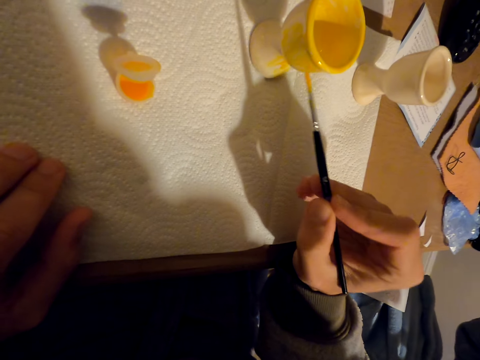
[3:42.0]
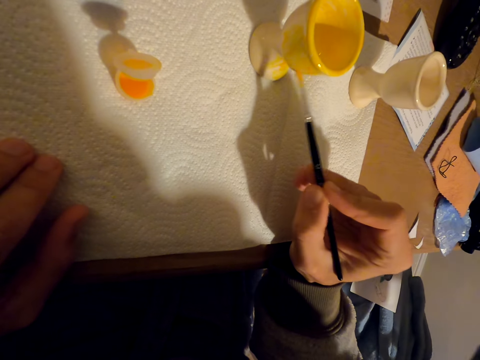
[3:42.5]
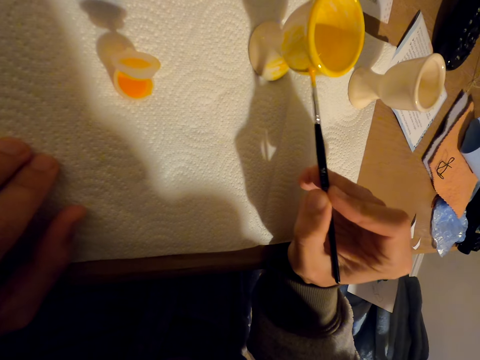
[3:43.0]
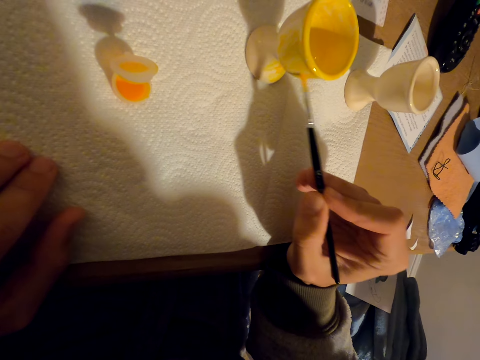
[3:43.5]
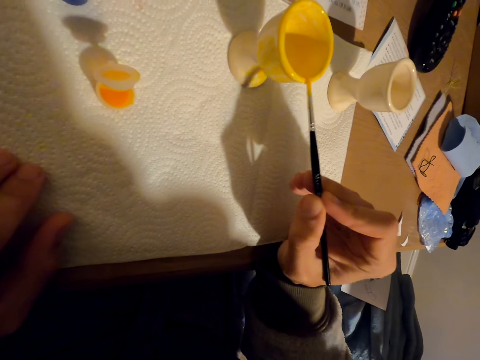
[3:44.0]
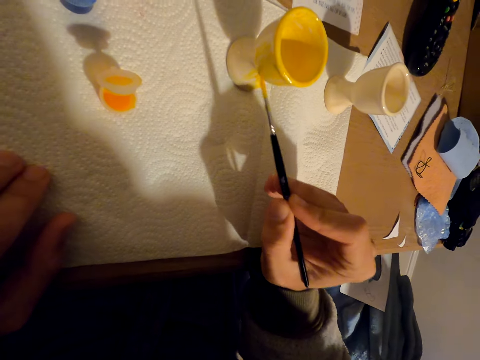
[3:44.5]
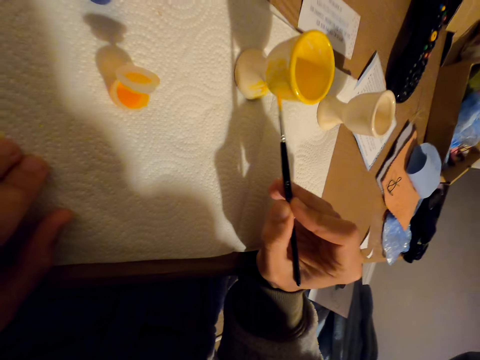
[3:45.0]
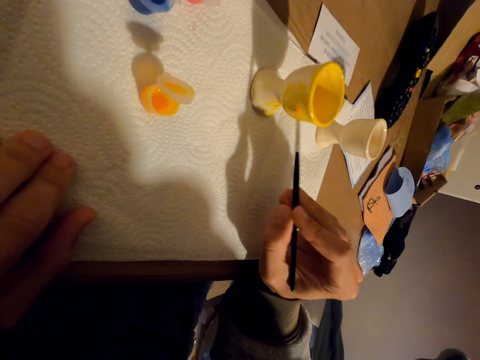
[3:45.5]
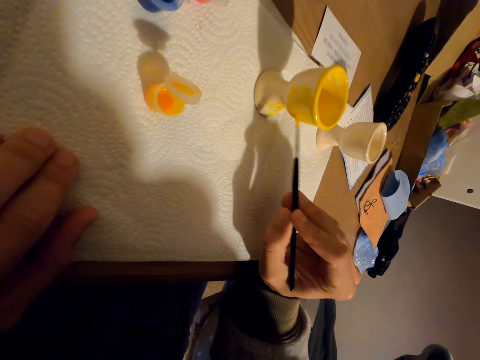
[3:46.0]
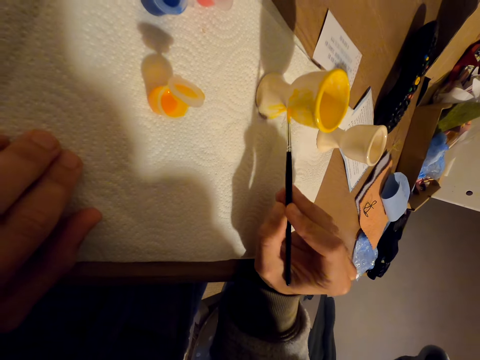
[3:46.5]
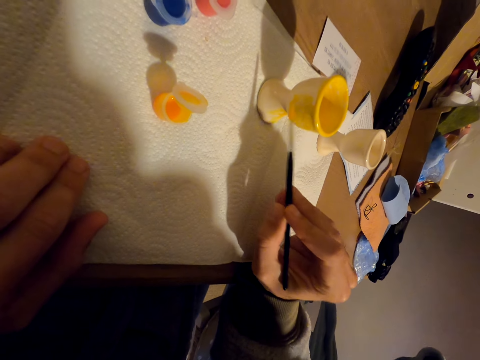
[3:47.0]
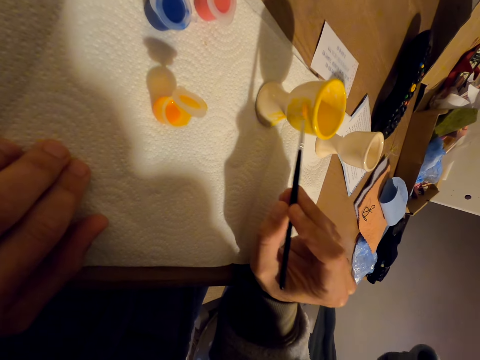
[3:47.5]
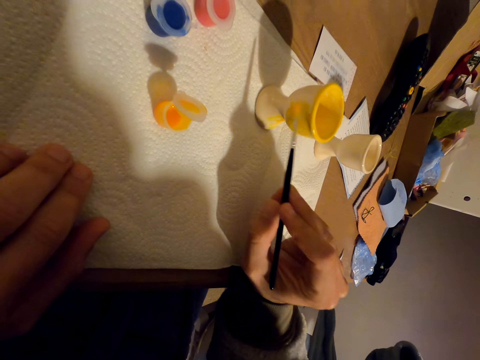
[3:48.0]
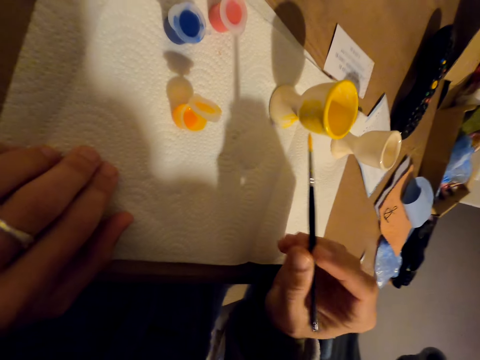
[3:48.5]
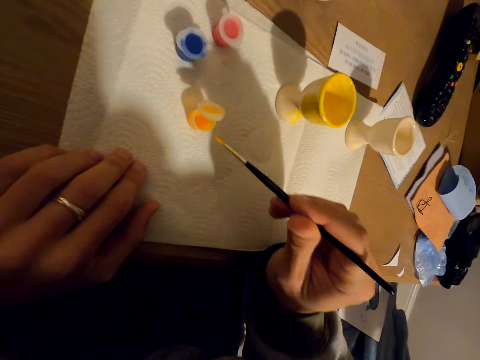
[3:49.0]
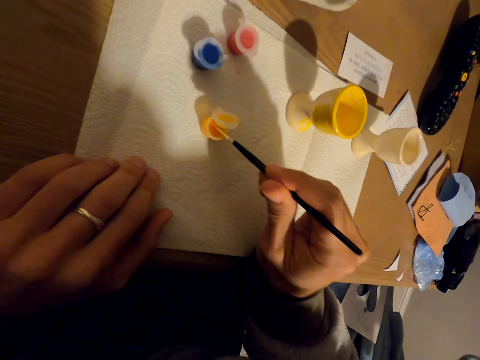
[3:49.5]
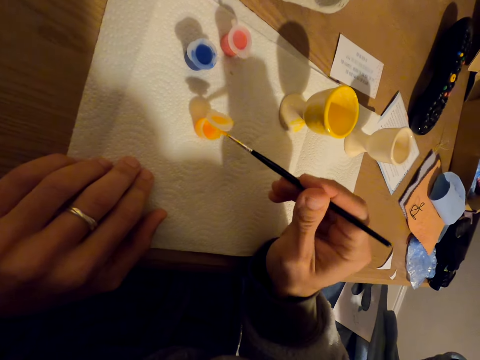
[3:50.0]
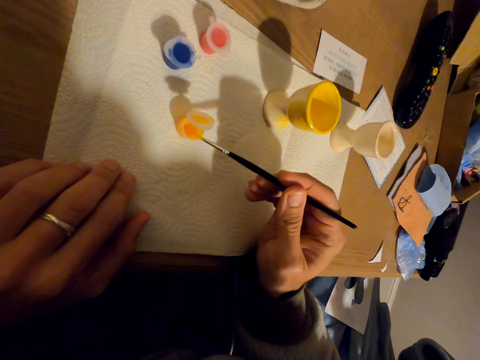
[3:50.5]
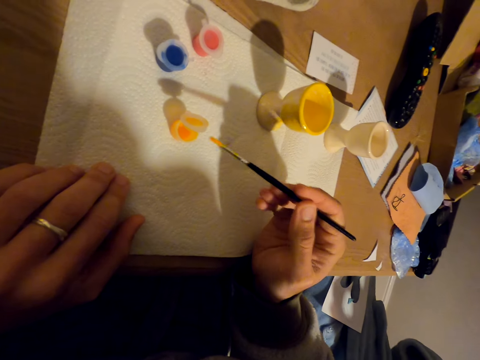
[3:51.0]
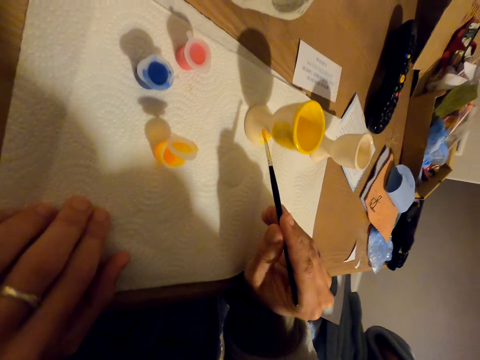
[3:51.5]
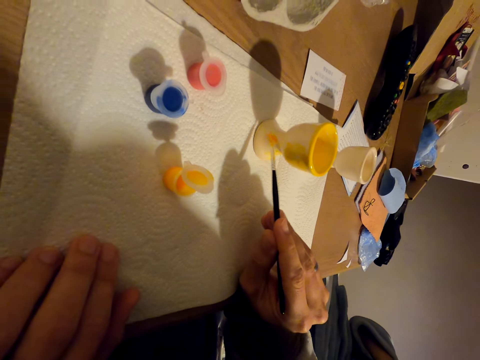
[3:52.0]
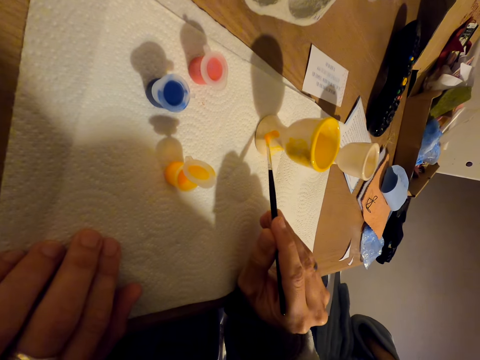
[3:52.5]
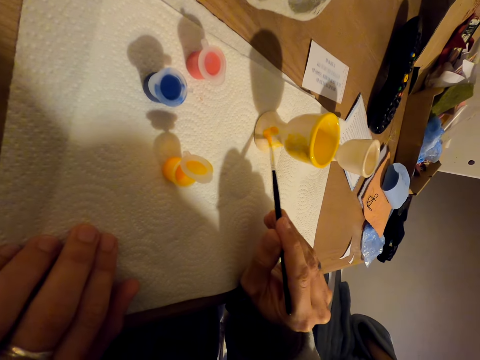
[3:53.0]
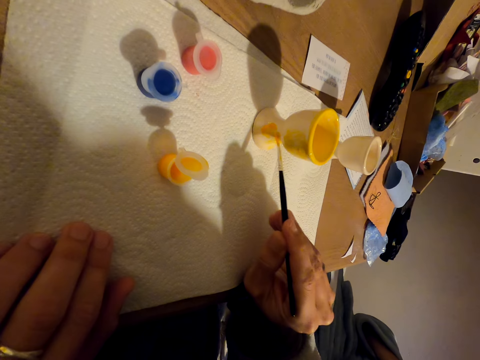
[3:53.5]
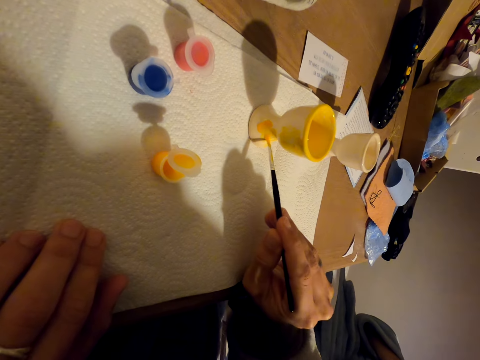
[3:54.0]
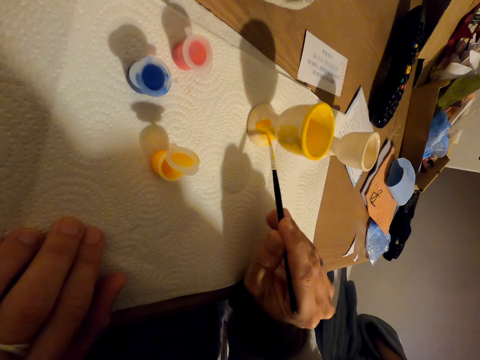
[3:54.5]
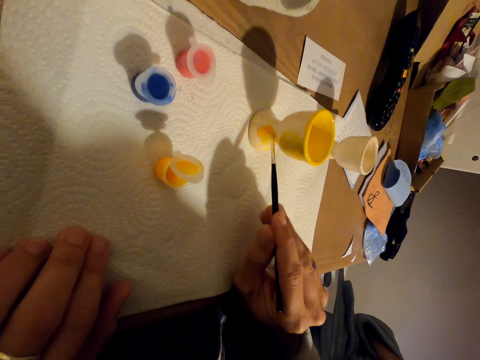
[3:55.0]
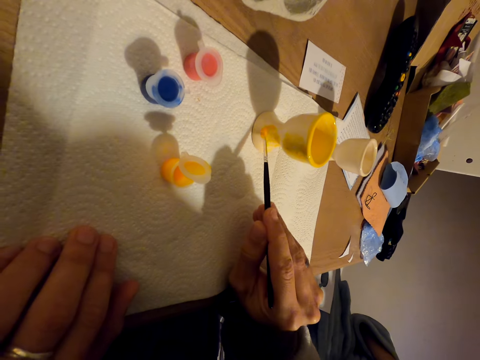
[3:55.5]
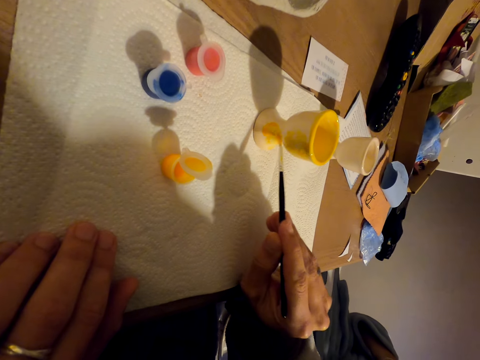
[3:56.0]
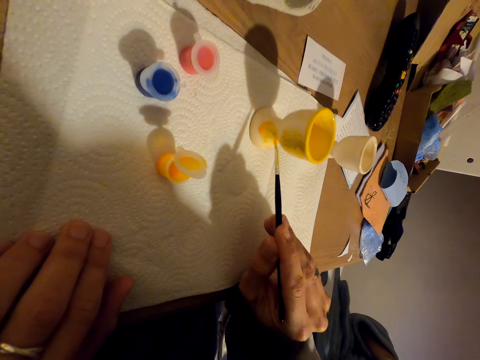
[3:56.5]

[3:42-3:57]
The camera wearer dips the brush in the paint container. They paint the molded cup with the brush.

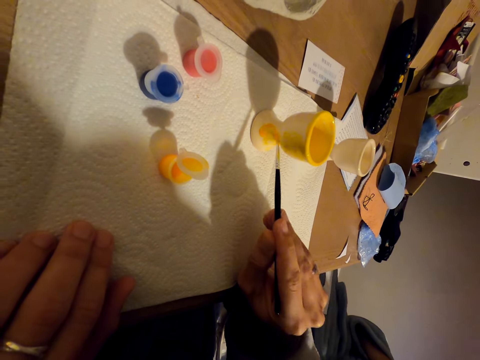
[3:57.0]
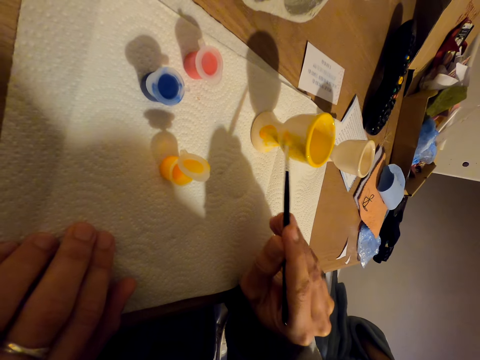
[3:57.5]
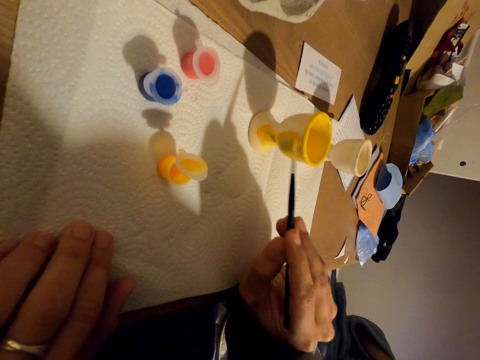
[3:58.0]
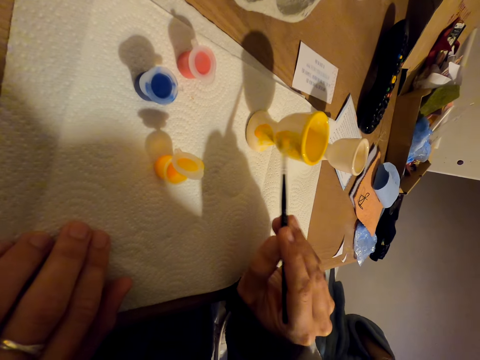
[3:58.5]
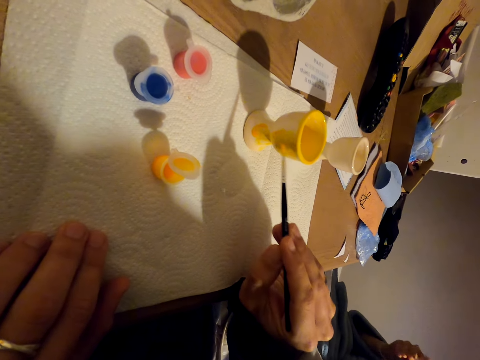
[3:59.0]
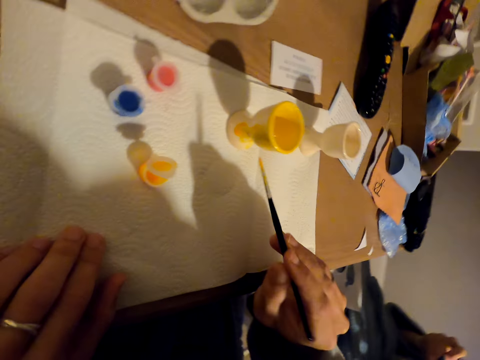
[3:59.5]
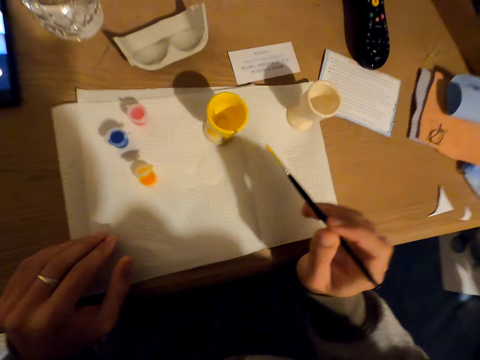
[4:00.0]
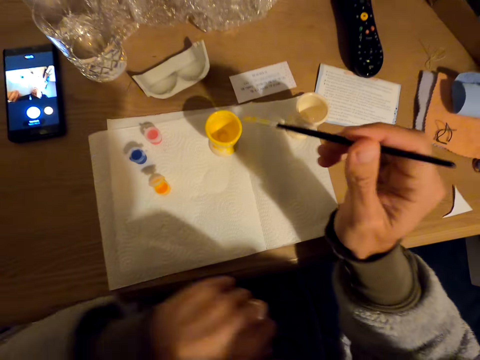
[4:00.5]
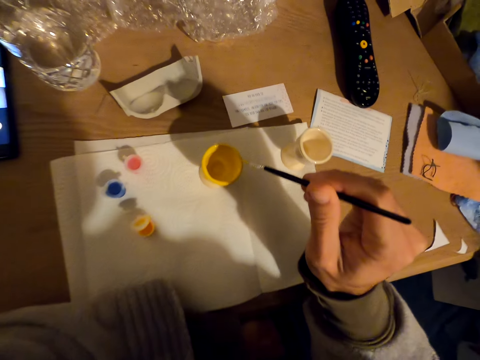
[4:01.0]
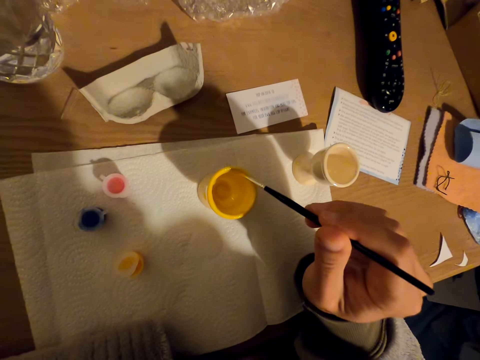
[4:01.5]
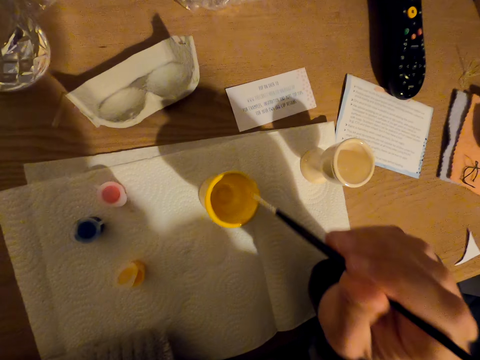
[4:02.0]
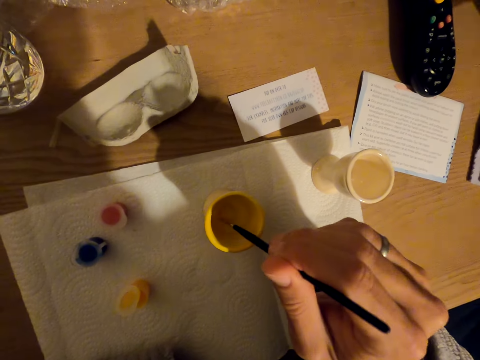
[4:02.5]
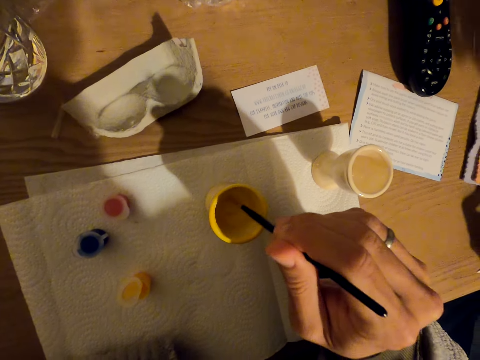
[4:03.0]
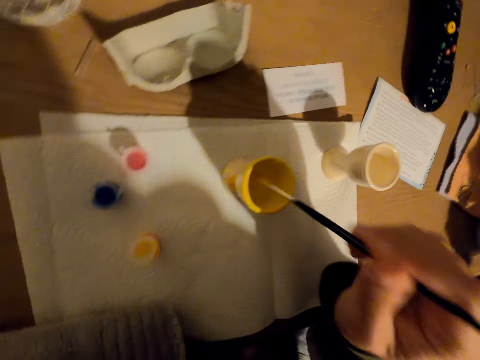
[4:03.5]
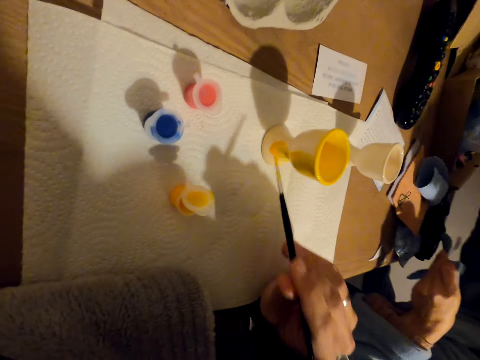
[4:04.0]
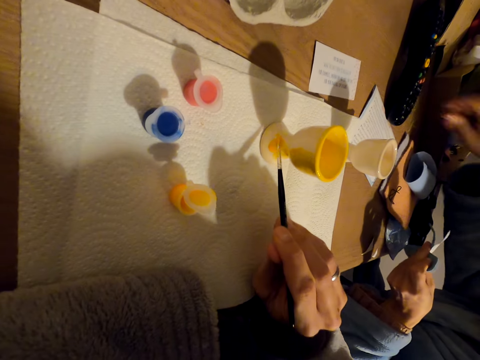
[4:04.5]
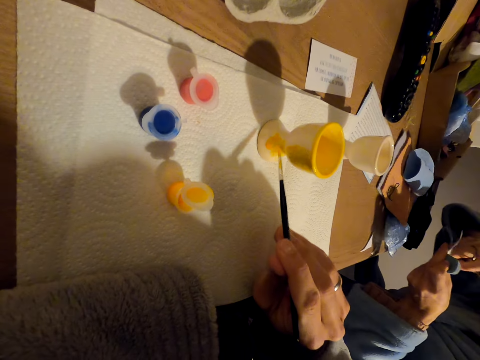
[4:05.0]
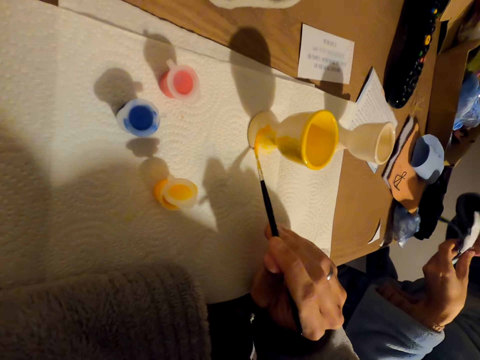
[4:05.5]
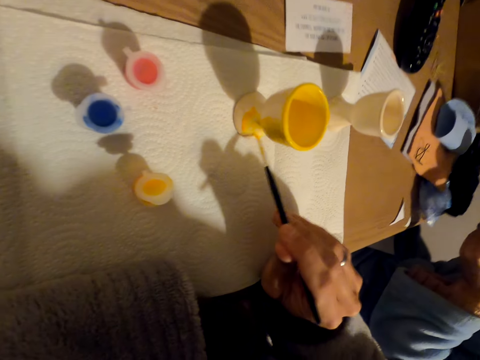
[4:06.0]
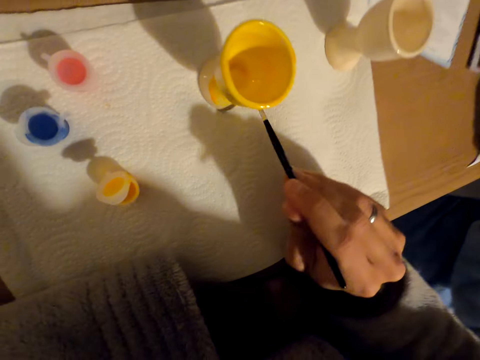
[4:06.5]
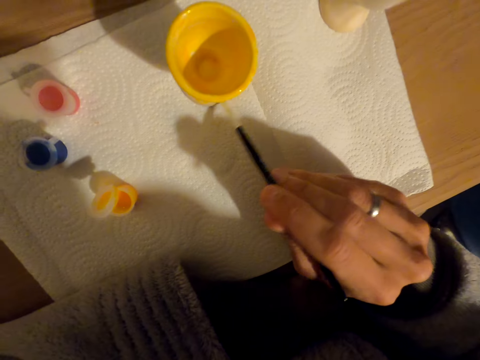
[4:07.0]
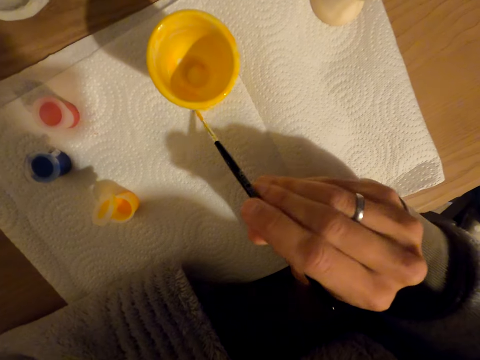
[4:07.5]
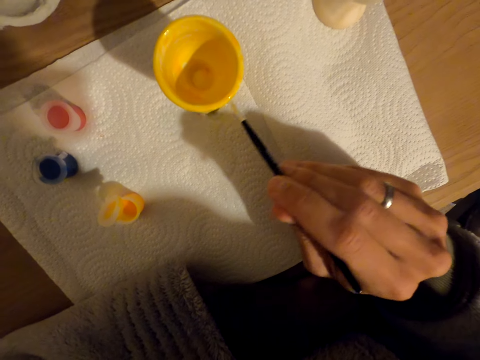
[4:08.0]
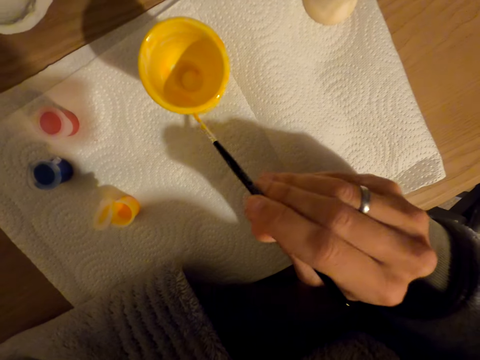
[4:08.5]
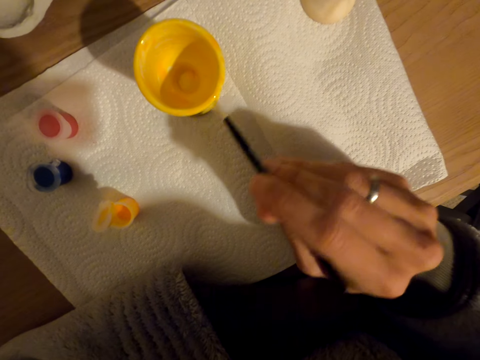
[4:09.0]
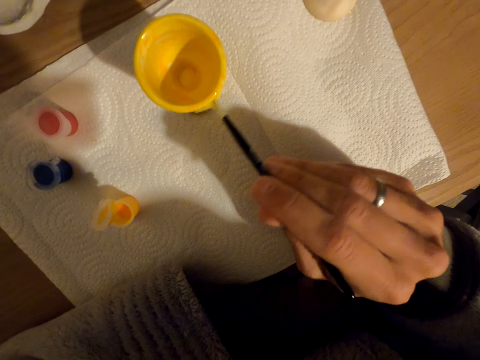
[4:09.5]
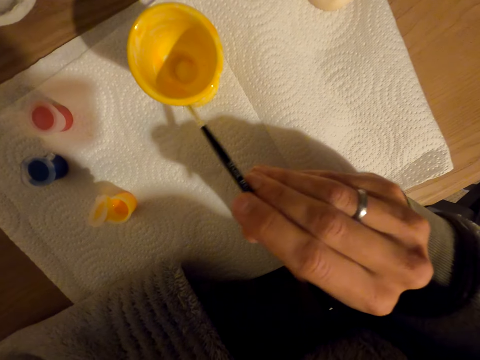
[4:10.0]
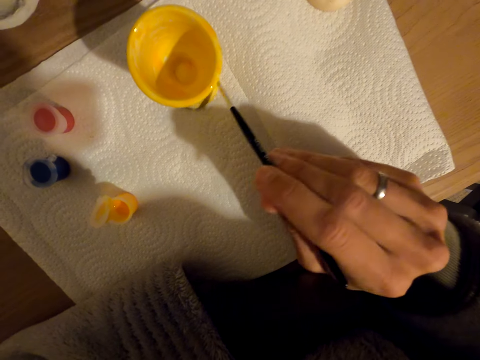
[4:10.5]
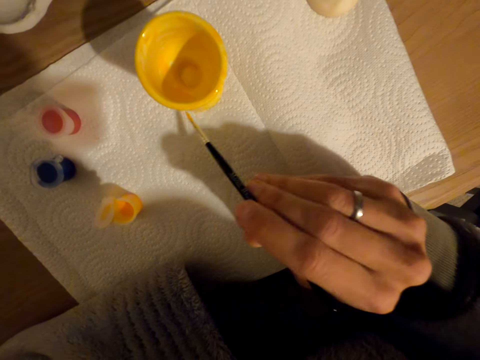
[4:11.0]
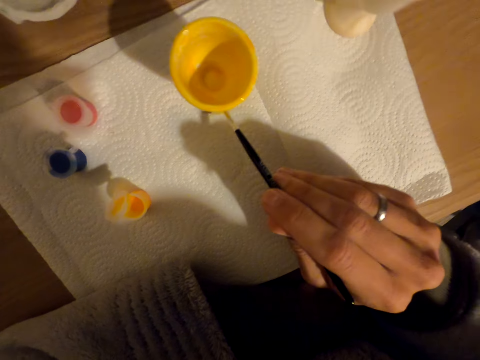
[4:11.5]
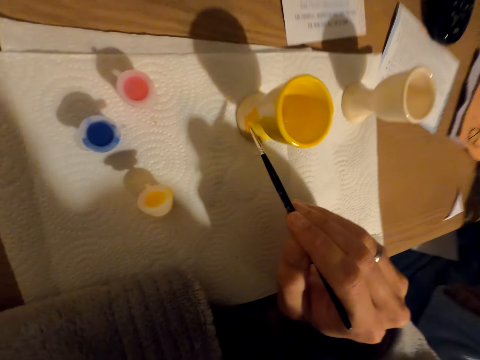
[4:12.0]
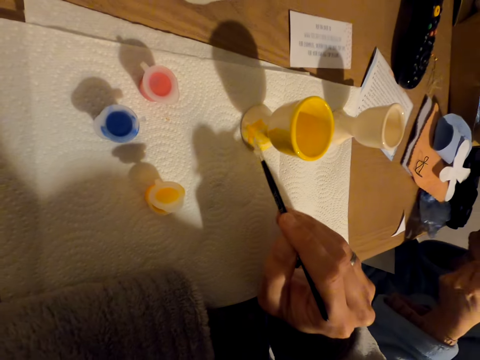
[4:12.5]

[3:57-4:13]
The camera wearer looks around. They paint the molded cup with the brush. A man holds paper.
